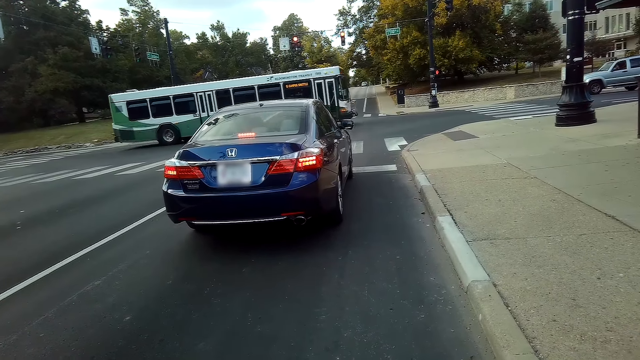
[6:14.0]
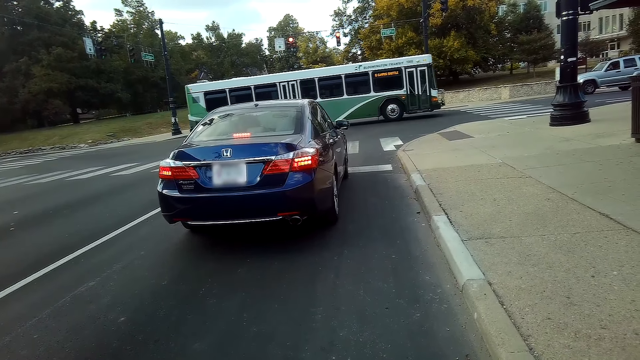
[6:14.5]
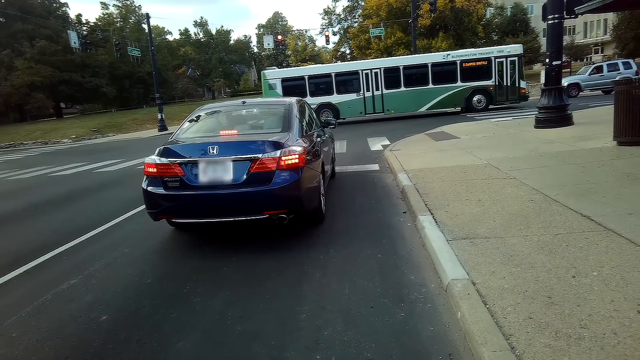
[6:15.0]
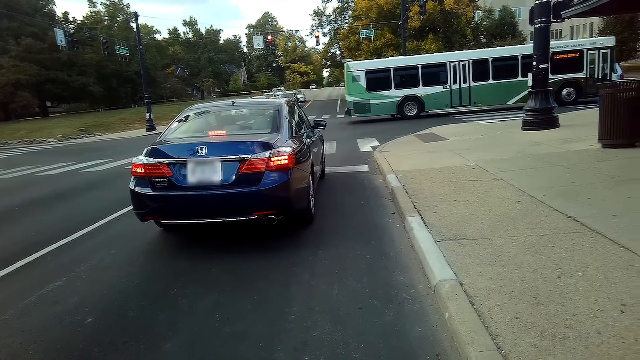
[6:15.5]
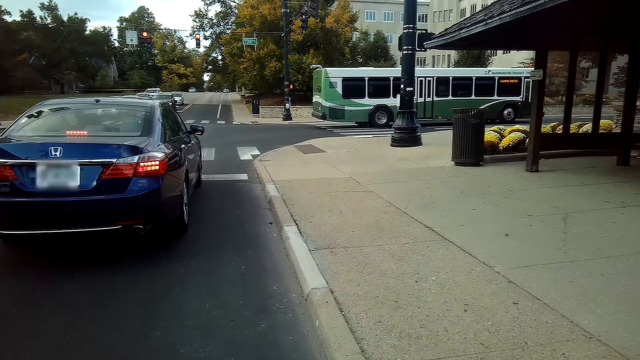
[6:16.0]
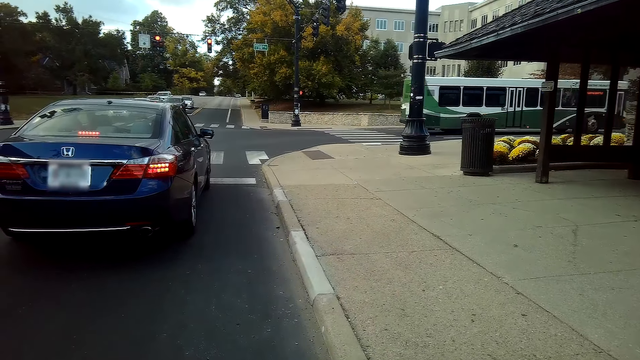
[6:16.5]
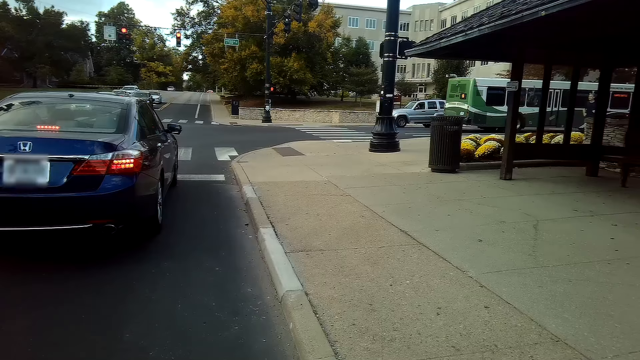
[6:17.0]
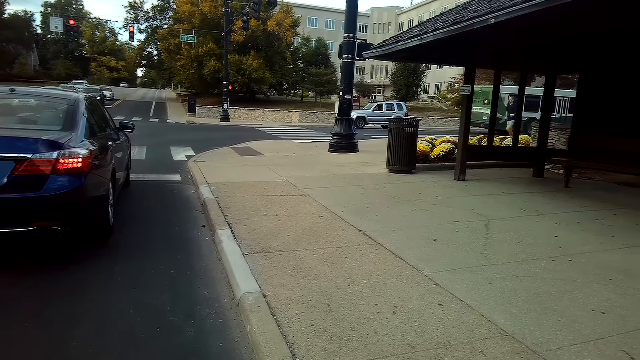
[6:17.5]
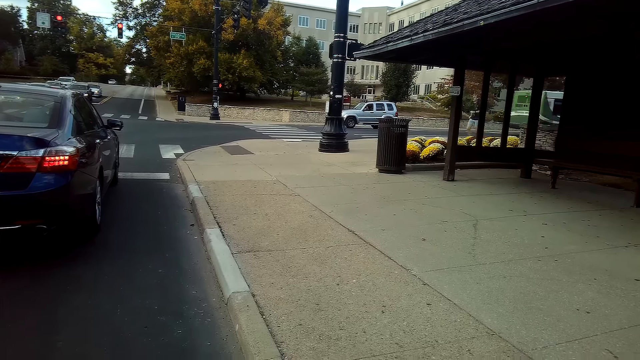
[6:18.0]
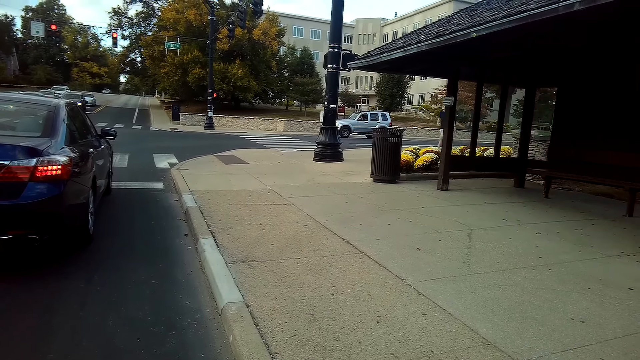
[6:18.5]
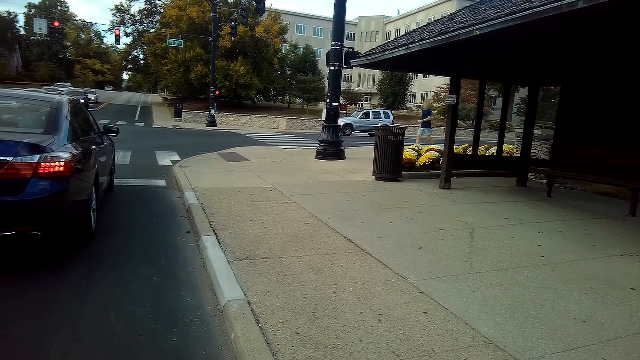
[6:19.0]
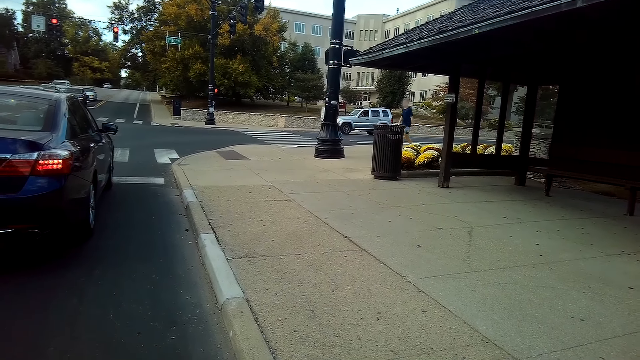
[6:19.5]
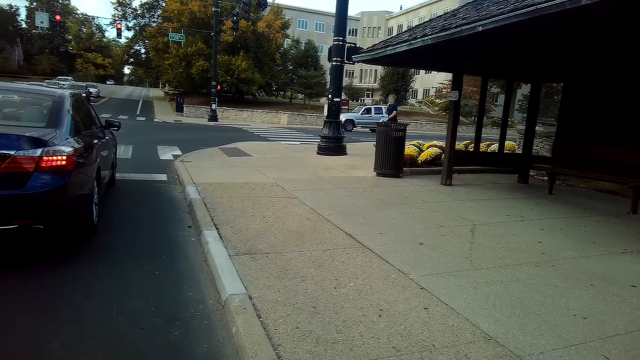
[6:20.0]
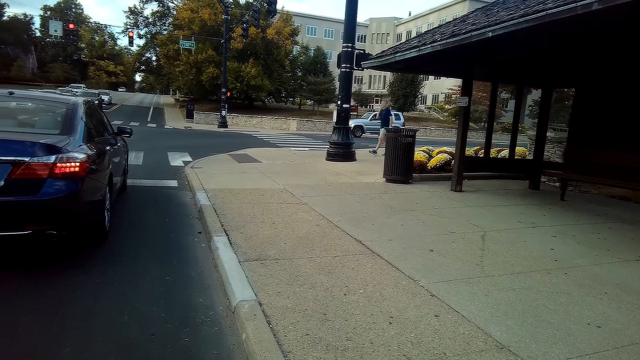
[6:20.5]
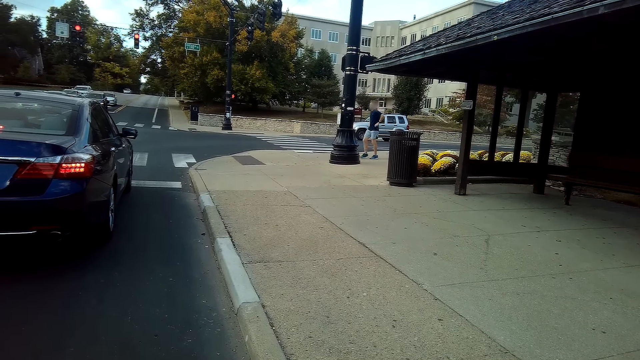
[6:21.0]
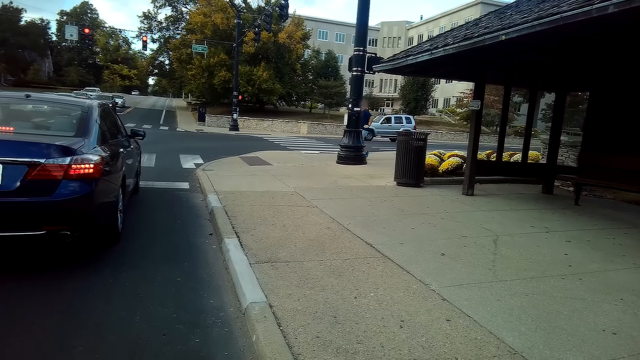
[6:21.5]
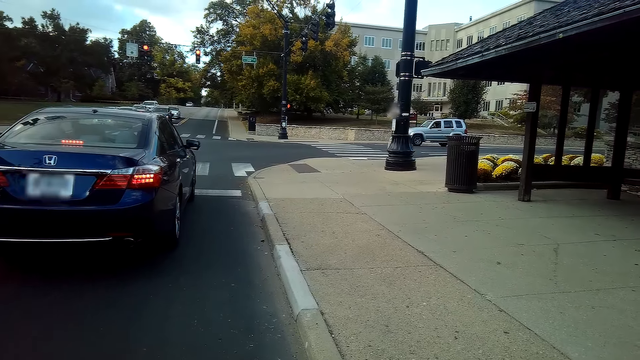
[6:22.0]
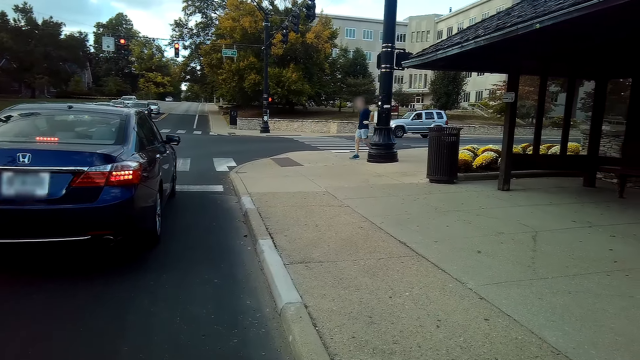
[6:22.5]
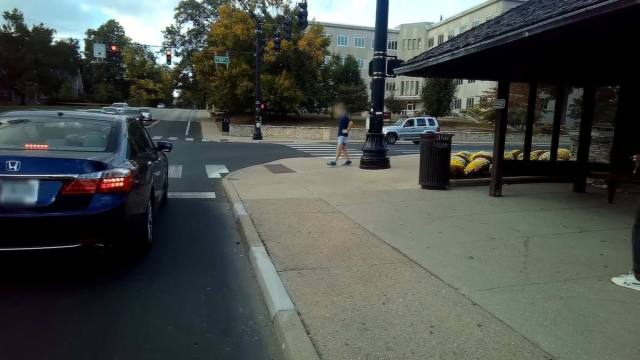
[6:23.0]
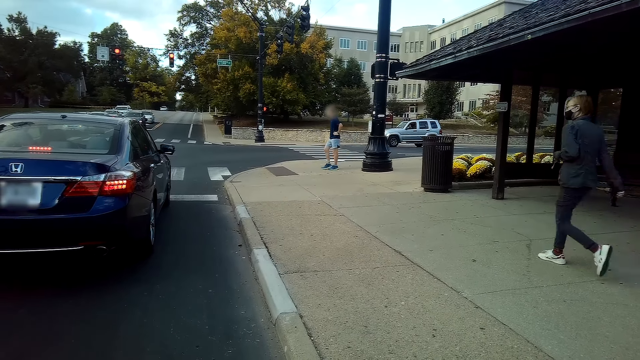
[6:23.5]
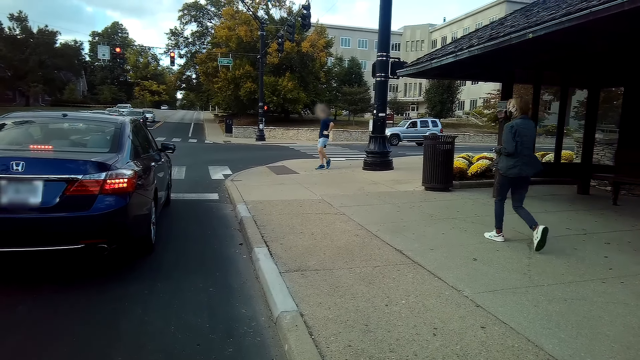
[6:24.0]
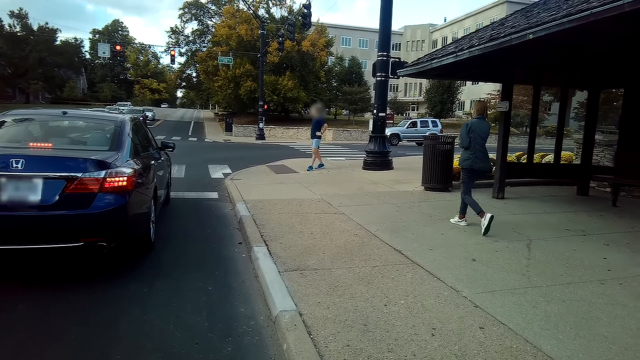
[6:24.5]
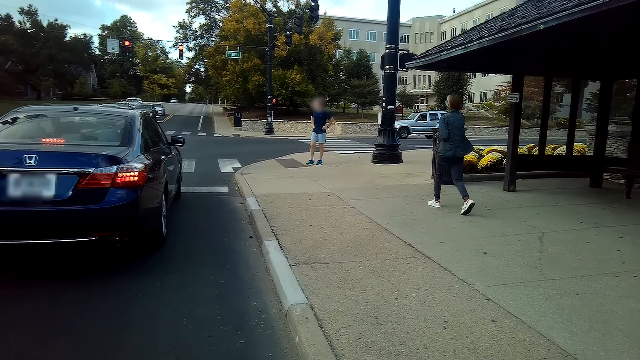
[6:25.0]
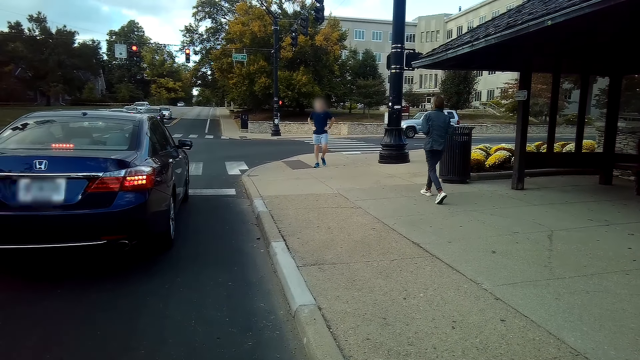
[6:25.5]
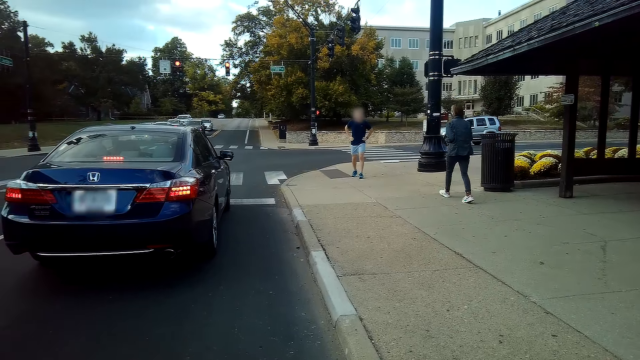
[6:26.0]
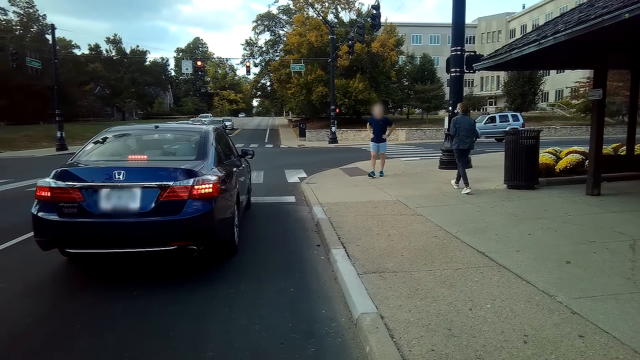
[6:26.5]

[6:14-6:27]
A person runs on the sidewalk. The person walks on the sidewalk. Another person walks on the sidewalk.

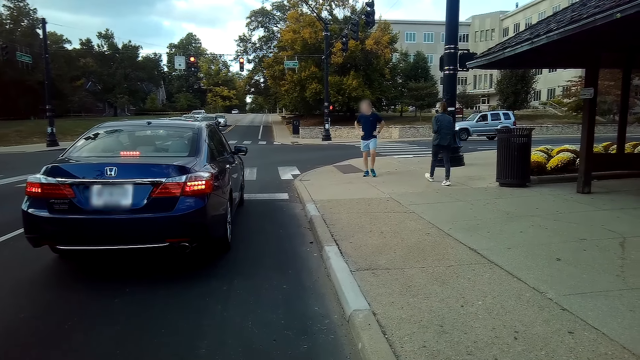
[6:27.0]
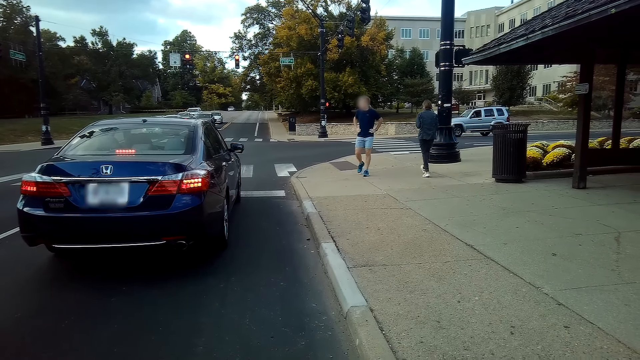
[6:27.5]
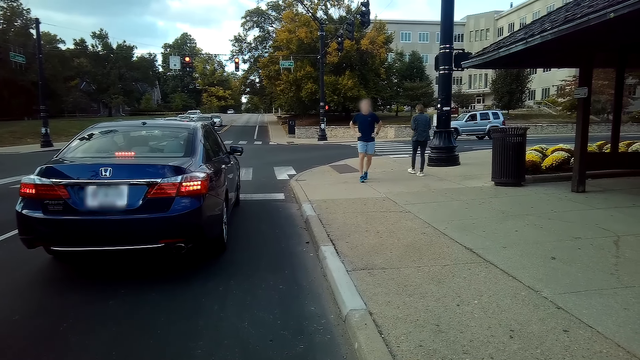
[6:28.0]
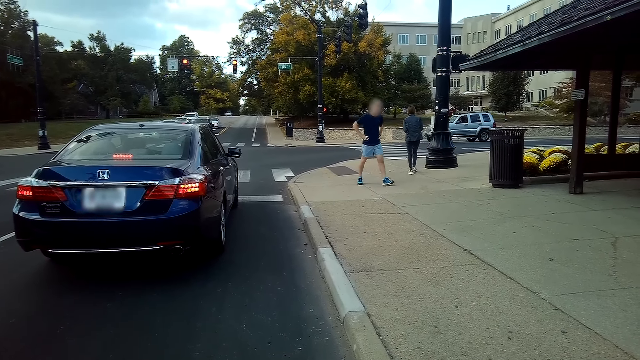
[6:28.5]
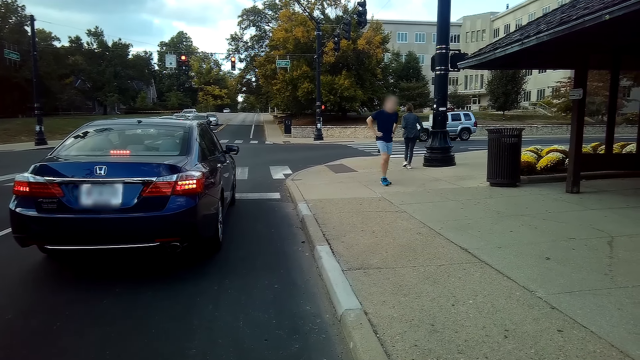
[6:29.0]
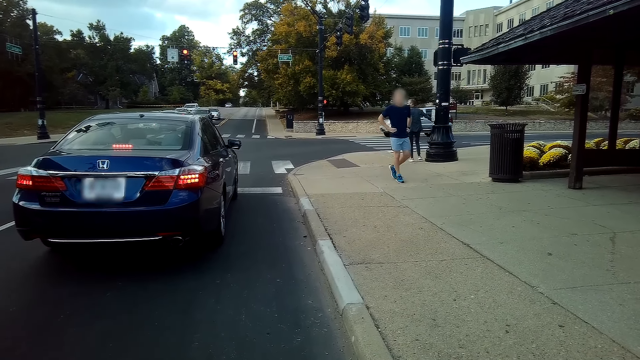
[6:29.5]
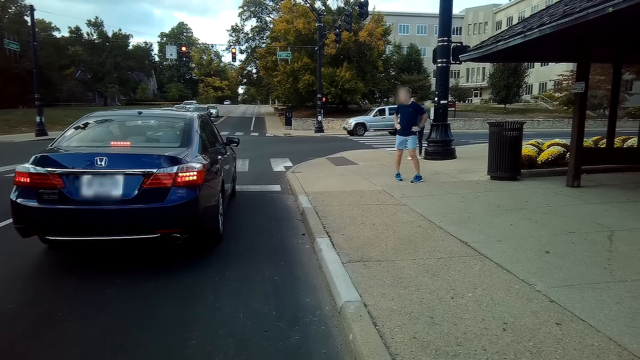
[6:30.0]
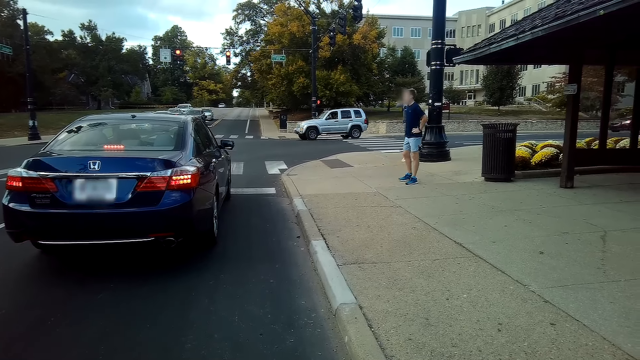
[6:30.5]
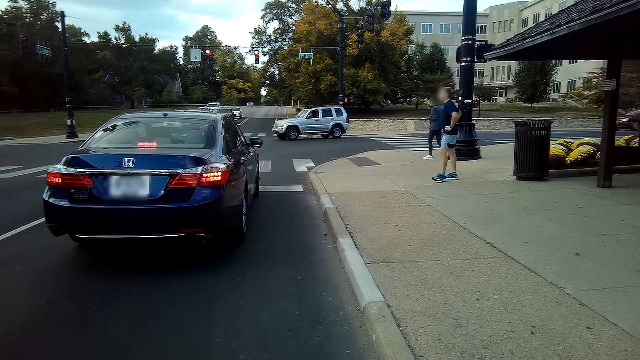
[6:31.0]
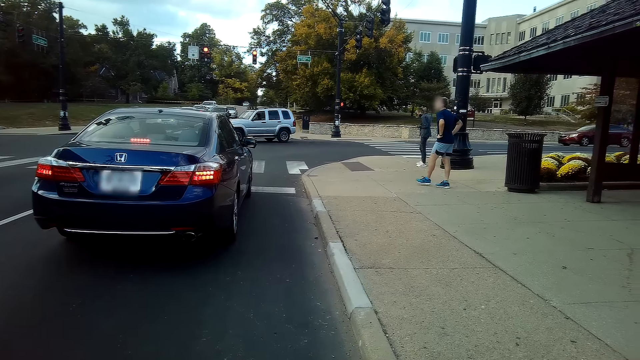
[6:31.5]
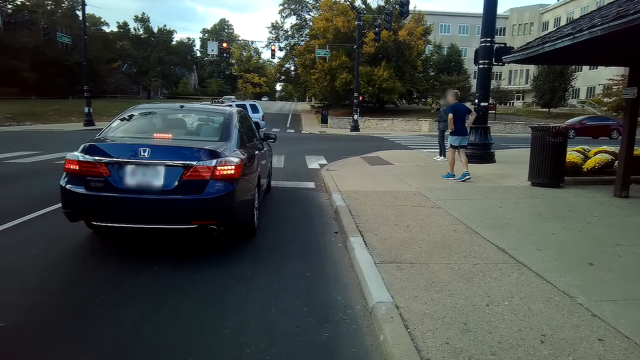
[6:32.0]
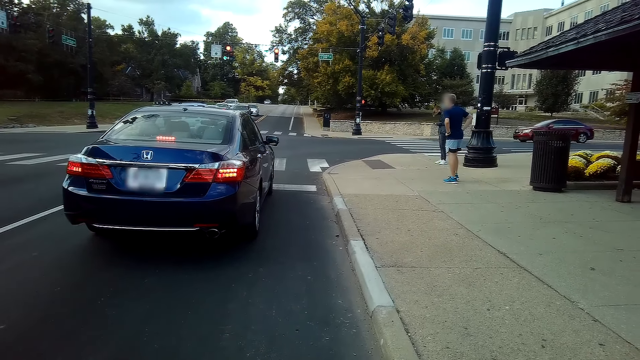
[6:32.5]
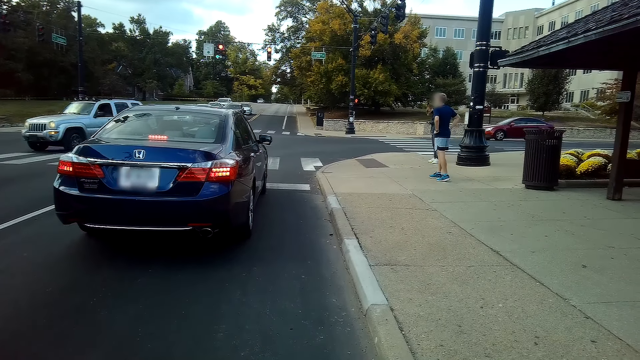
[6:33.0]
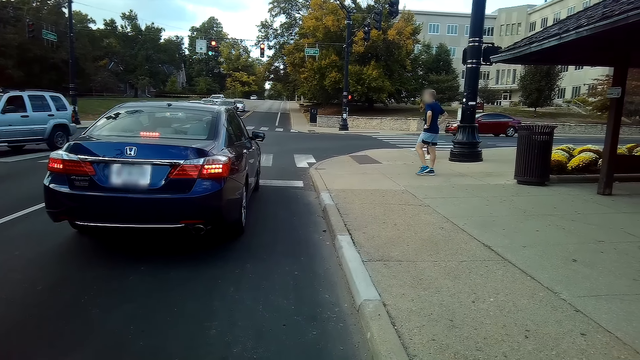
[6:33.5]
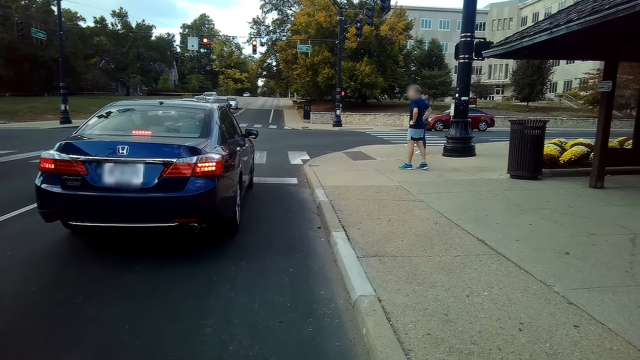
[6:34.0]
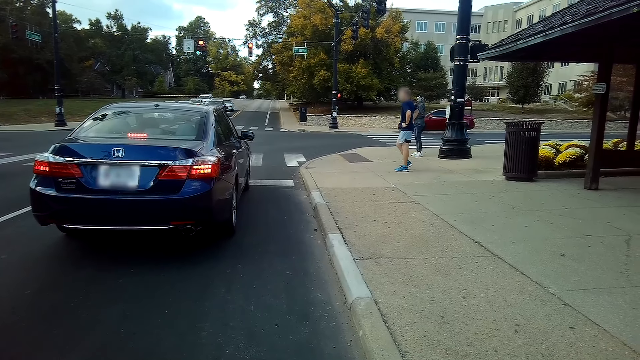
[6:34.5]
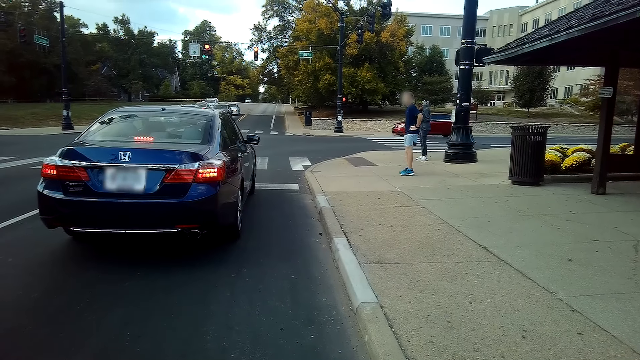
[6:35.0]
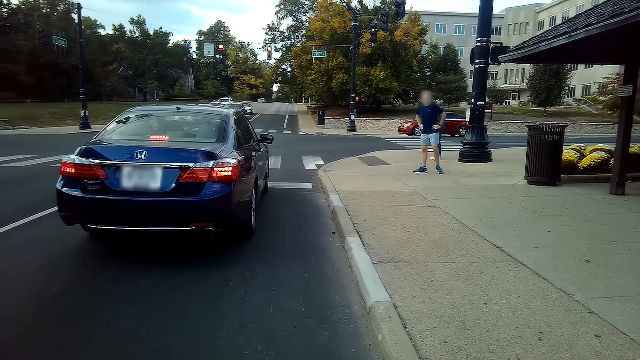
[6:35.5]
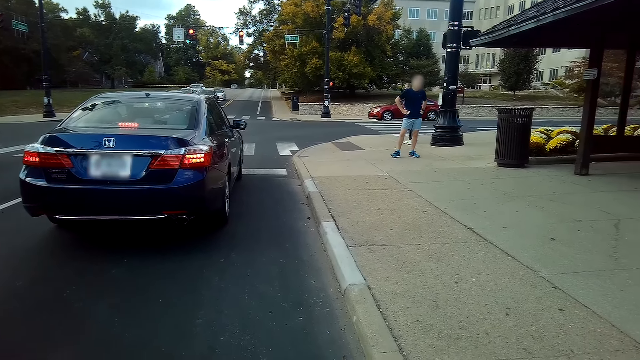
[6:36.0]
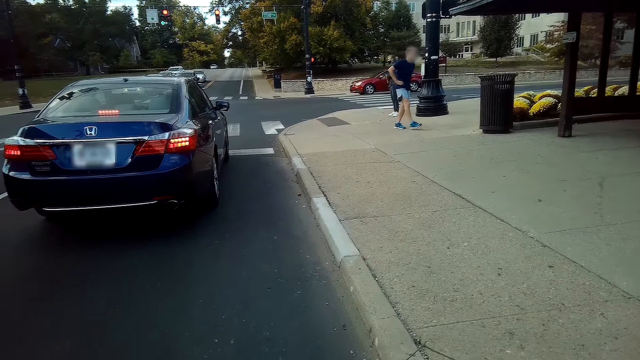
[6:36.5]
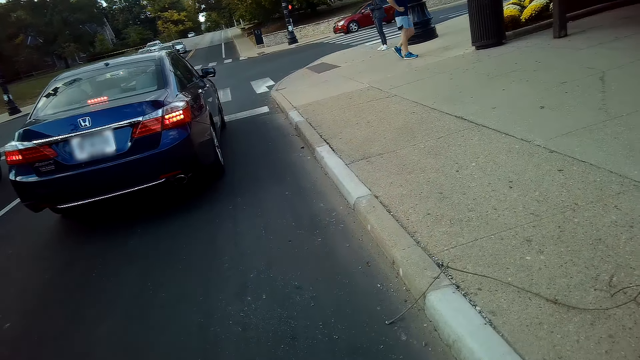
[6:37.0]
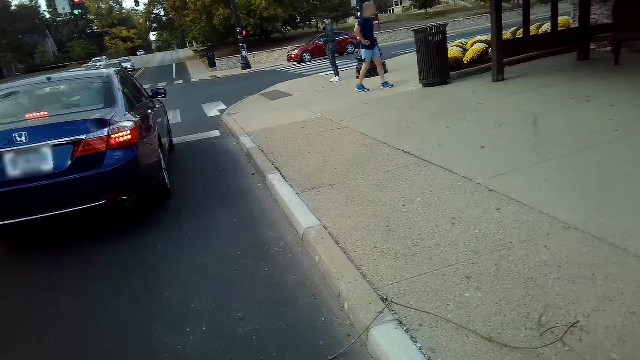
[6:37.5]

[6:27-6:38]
A person looks around the road. The person stands on the sidewalk near the crosswalk. Another person stands near the crosswalk.
